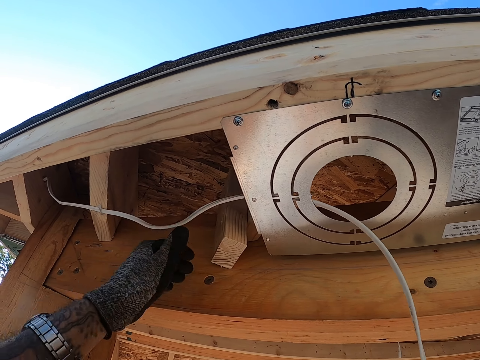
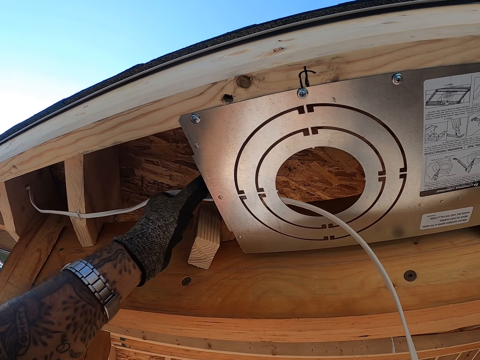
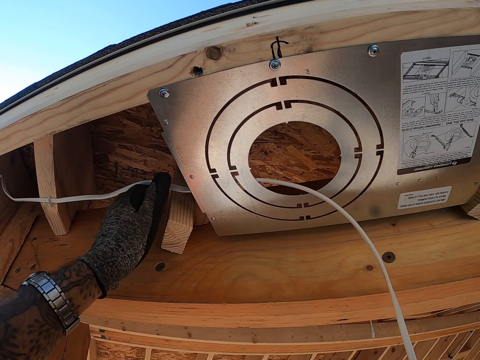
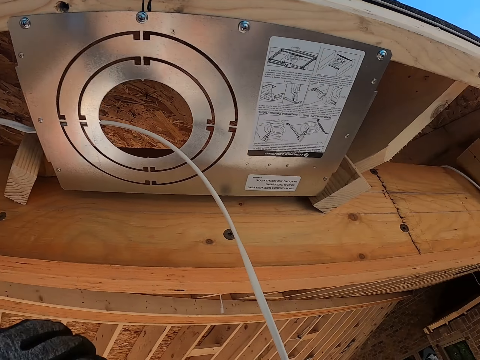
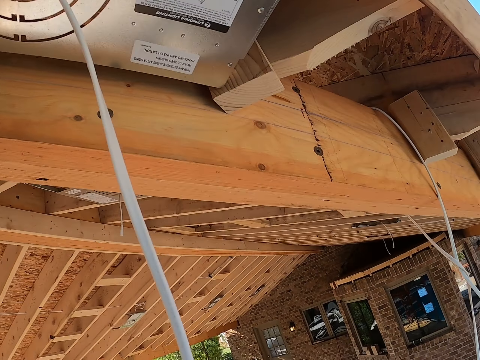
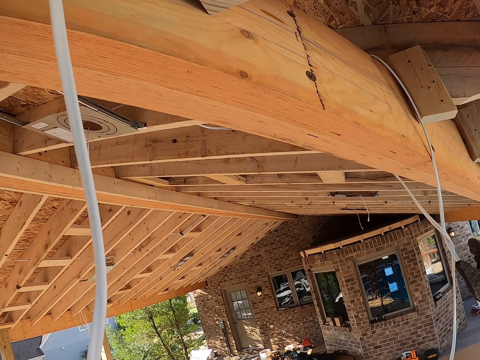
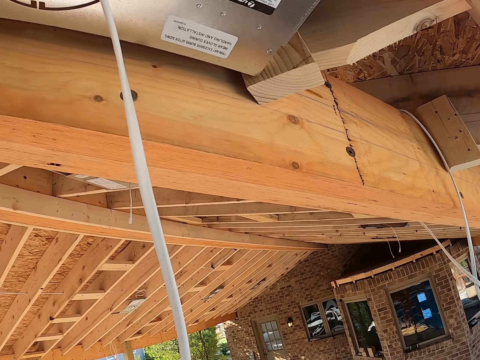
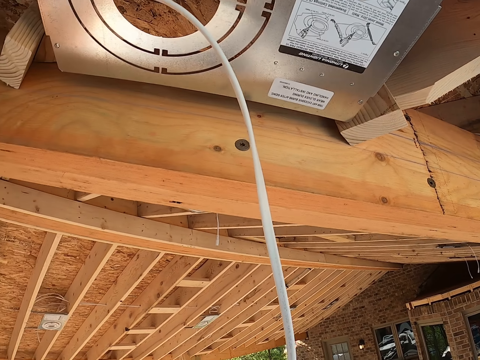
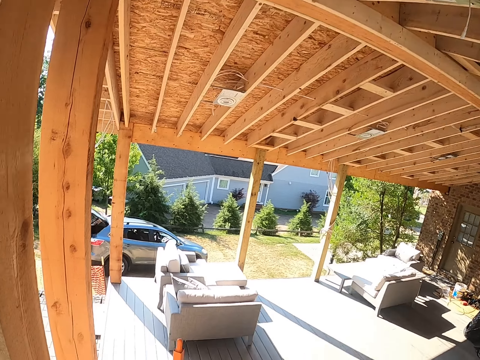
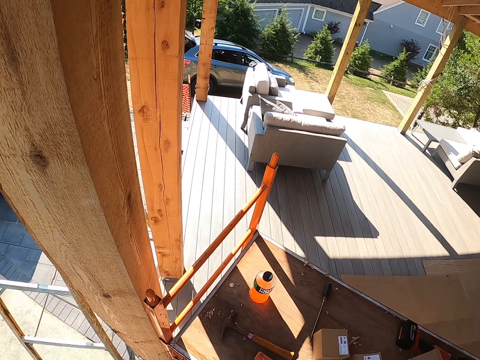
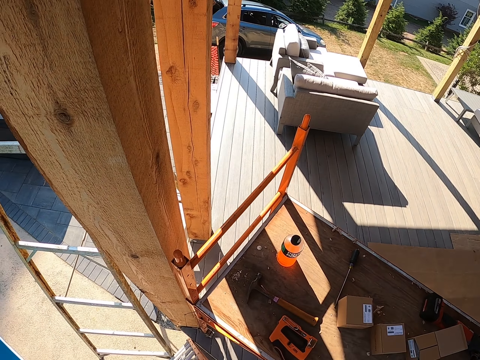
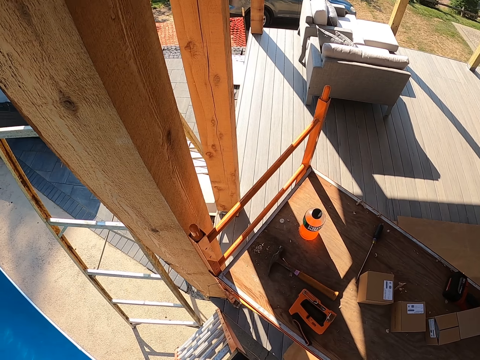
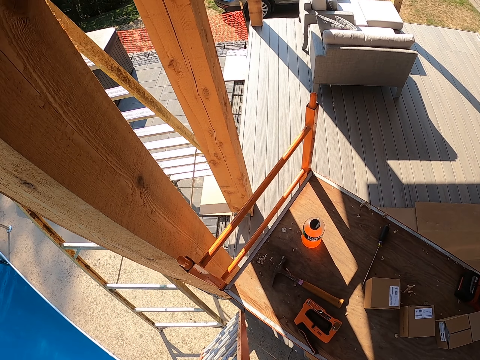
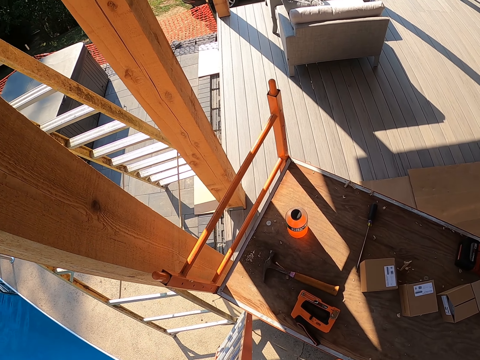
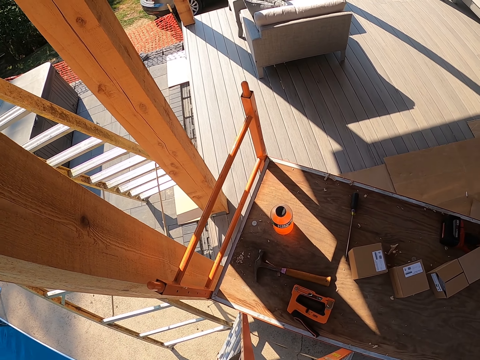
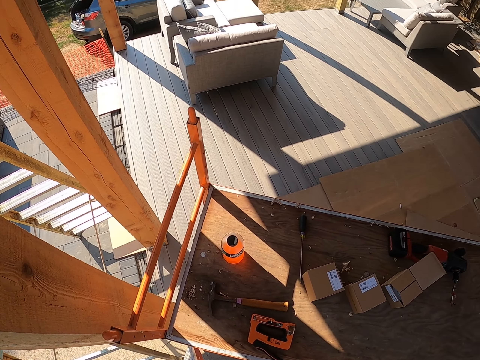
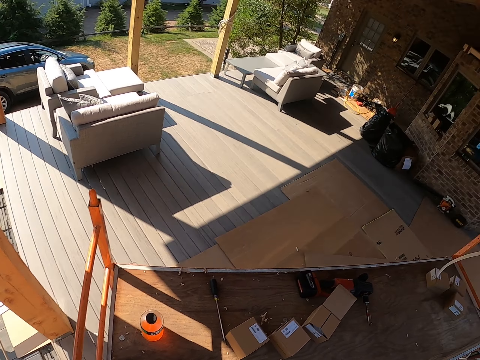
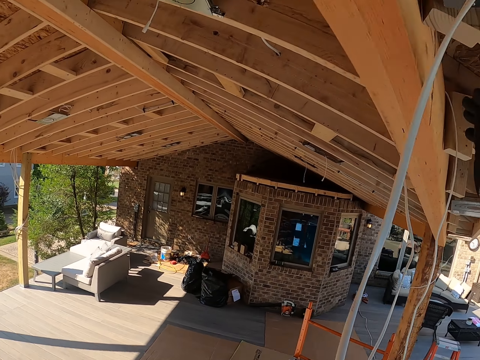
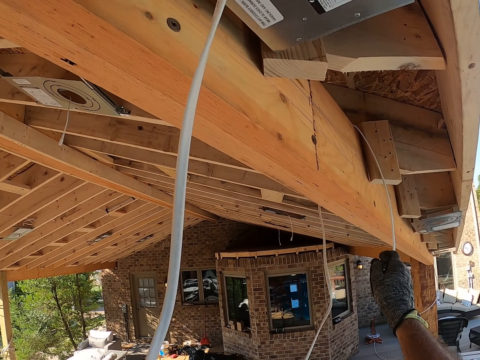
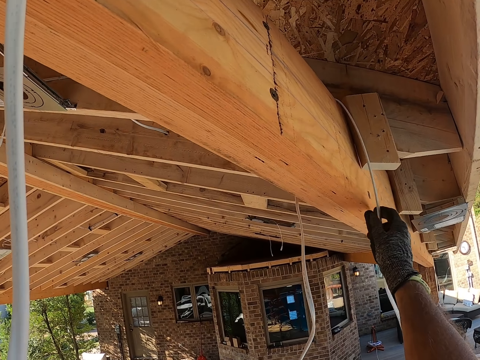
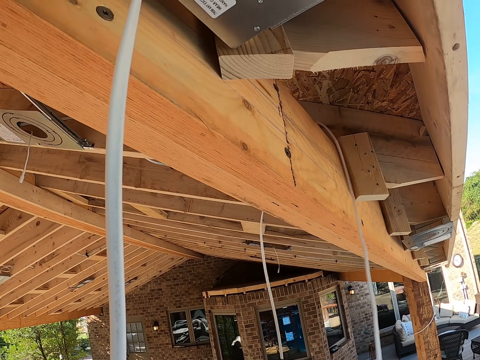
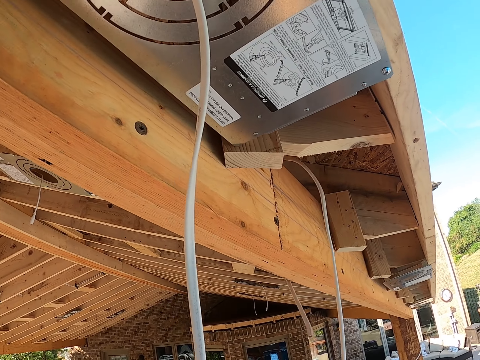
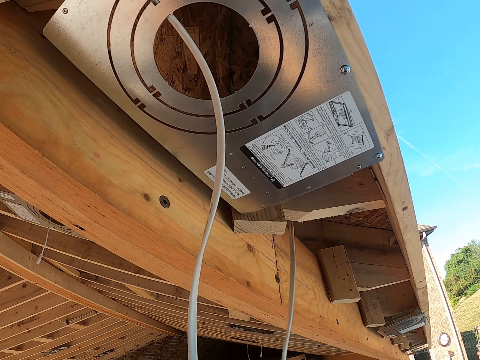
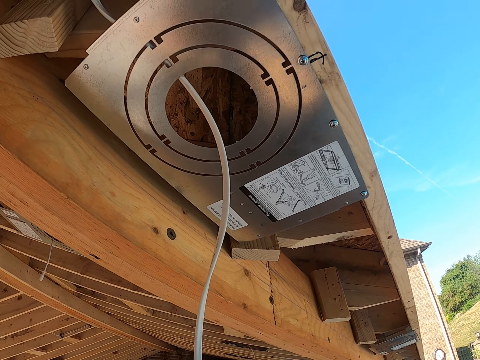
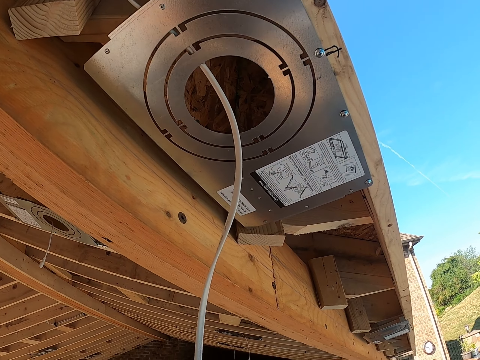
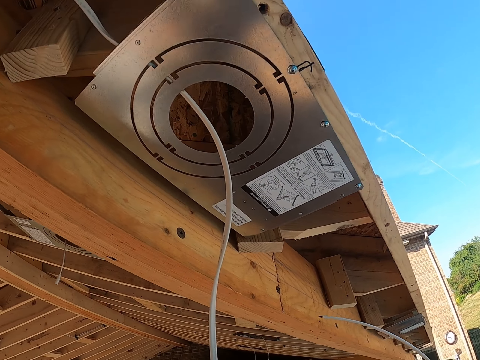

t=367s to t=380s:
The camera wearer holds the cable. They look around the roofs. They pull the cable.

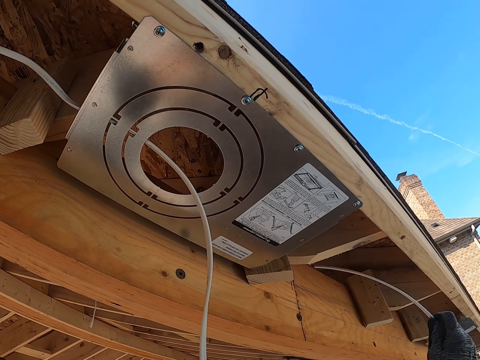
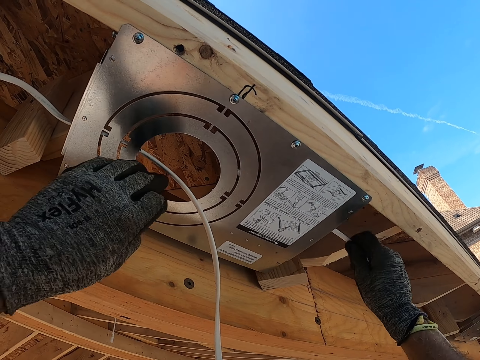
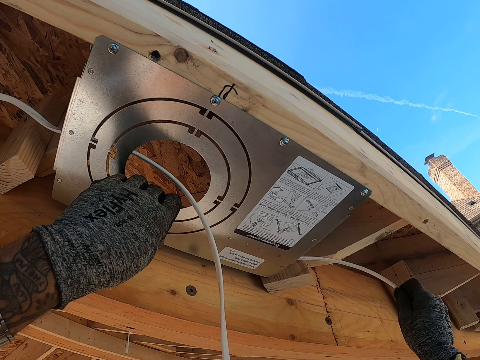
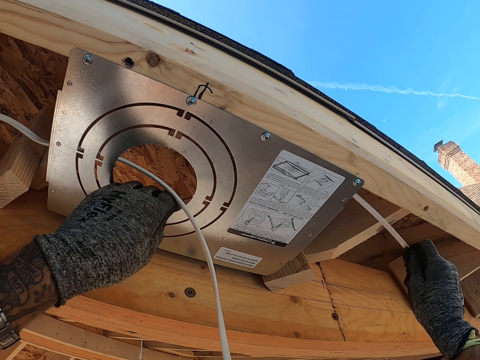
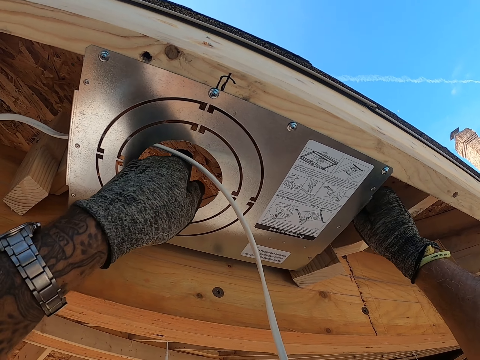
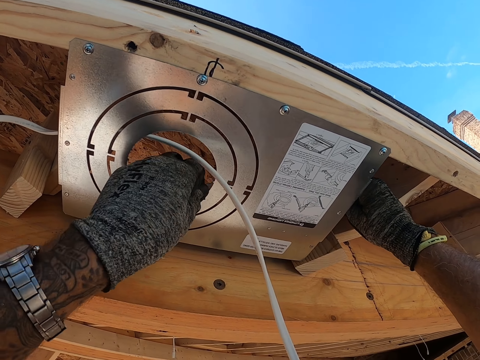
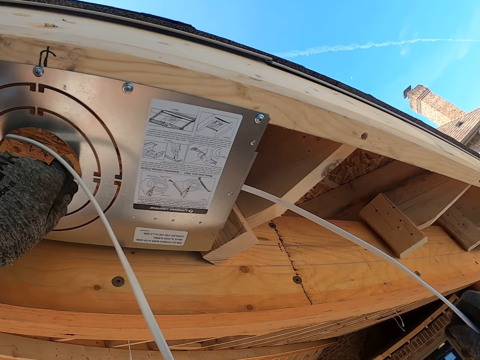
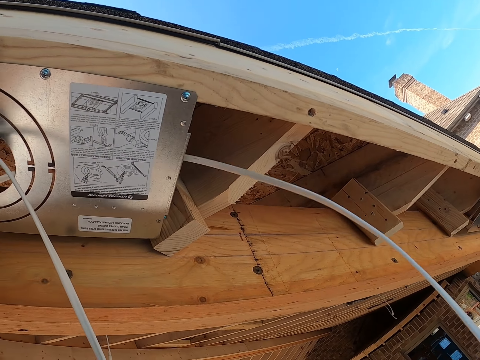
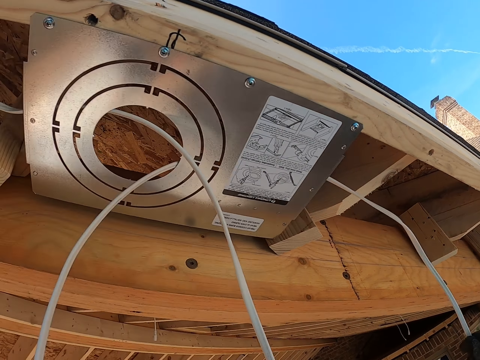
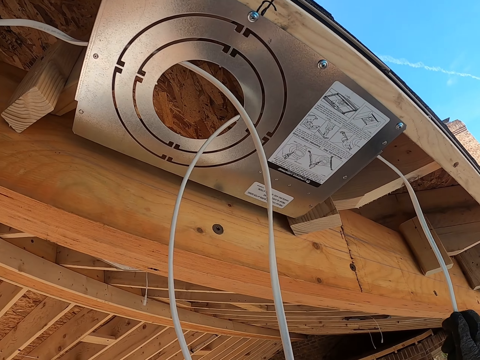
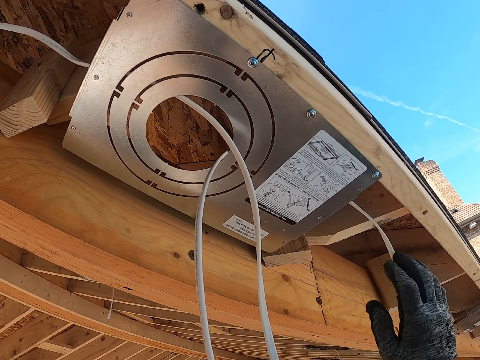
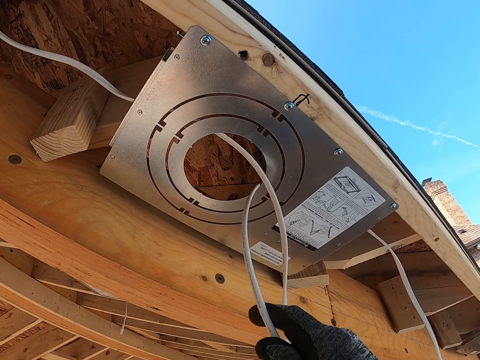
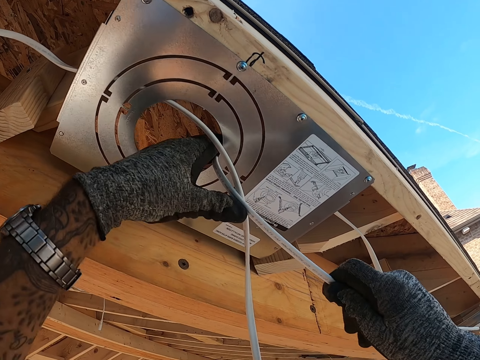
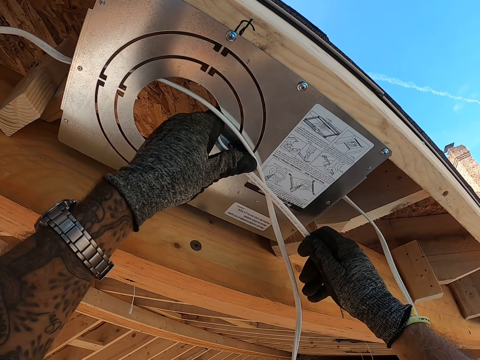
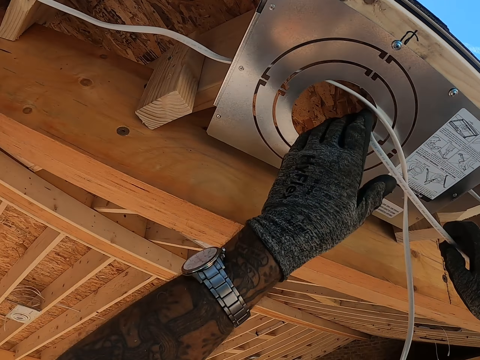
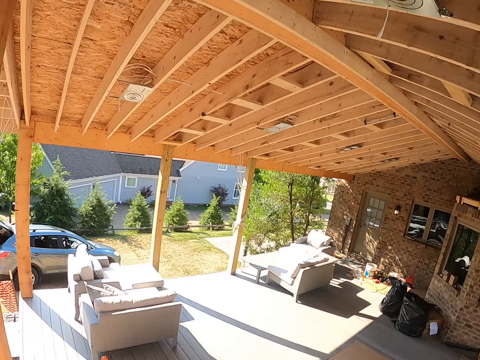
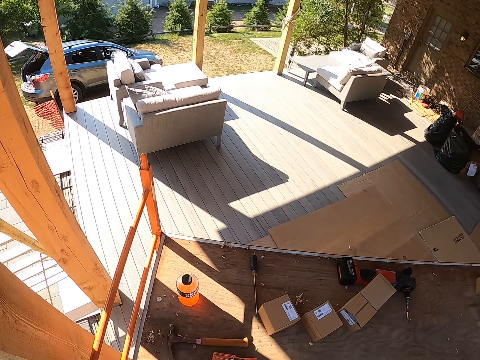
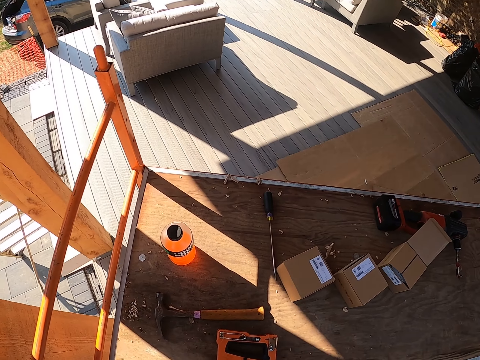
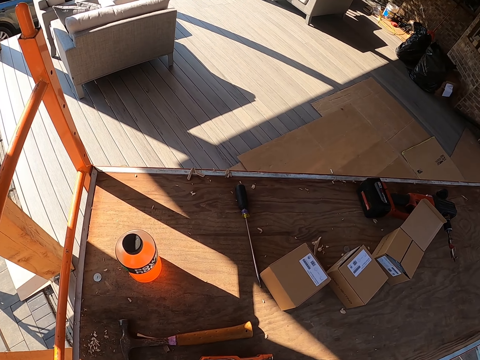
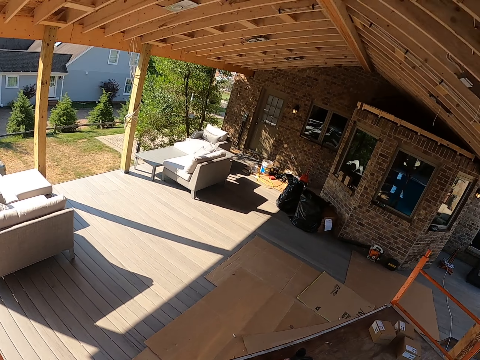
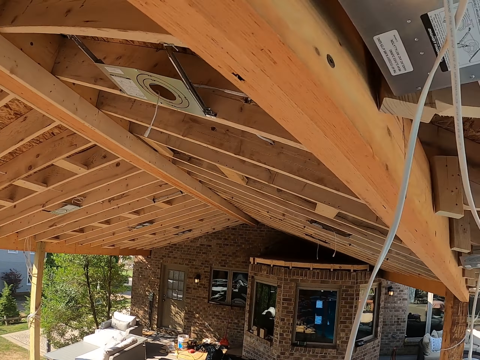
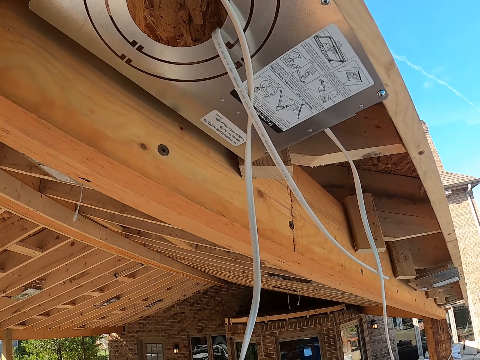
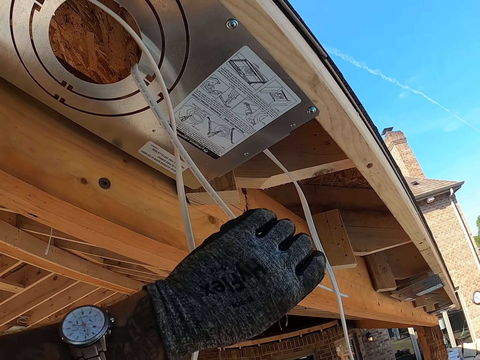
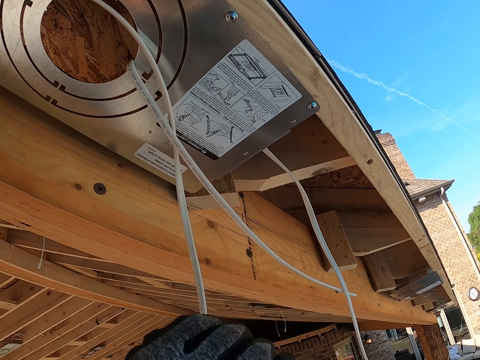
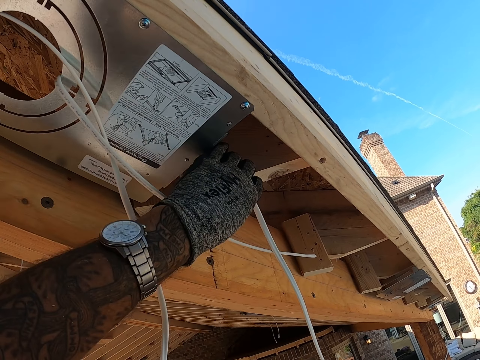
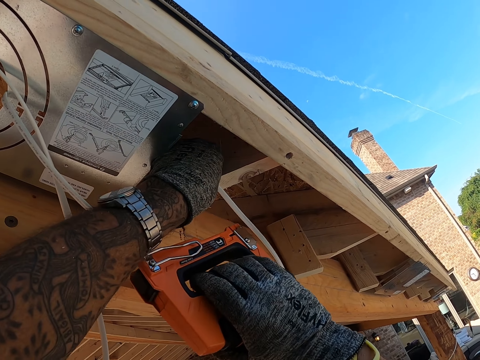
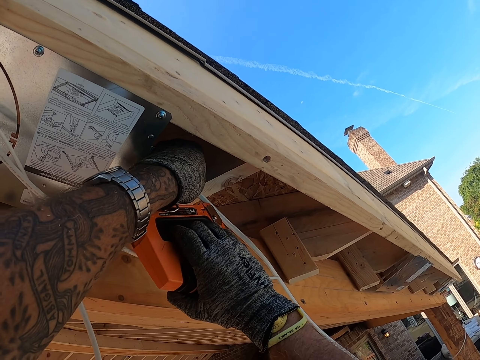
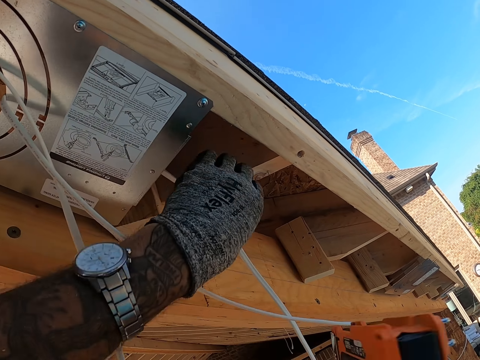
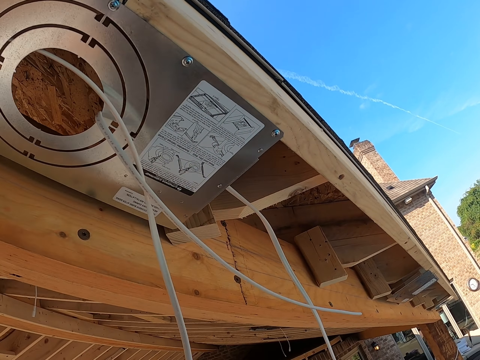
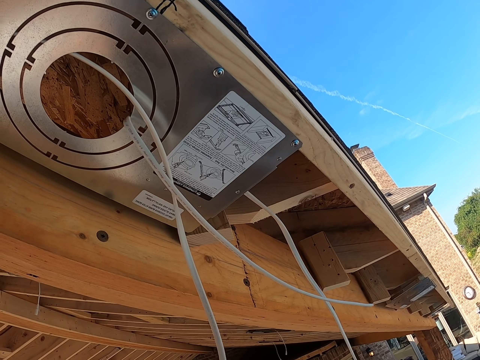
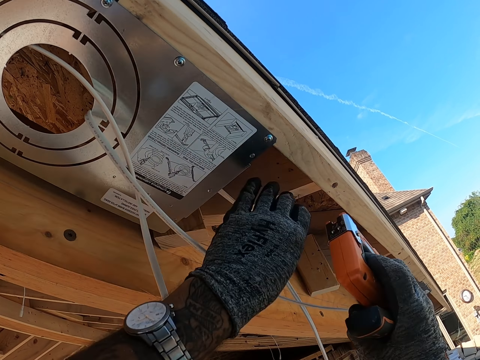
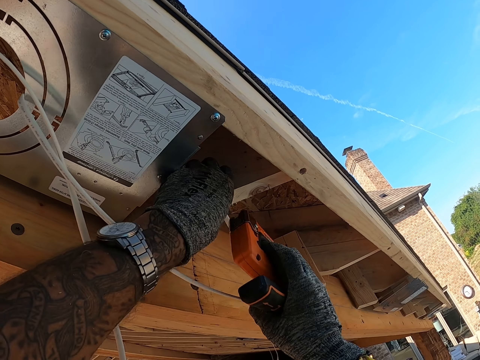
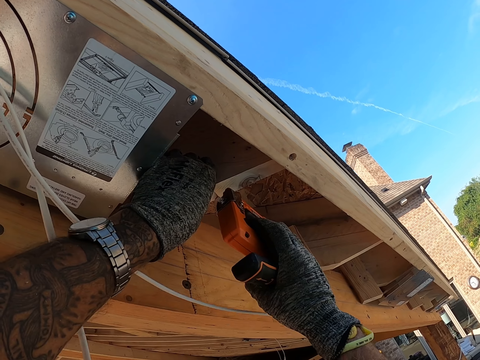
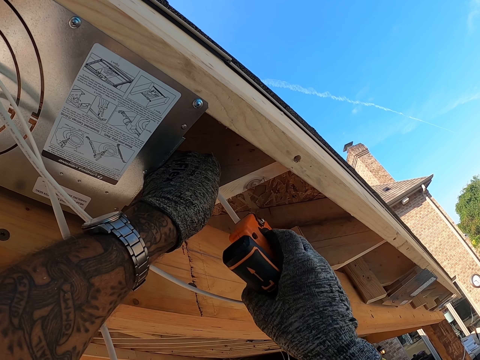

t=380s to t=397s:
The camera wearer puts the cable through the ceiling. They pull the cable, press the cable and look around. They adjust the cable. They hold the cable. They hold something with the right hand. They stare around. They hold the cable.
